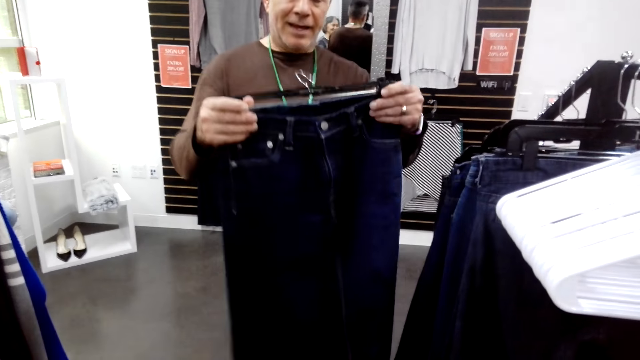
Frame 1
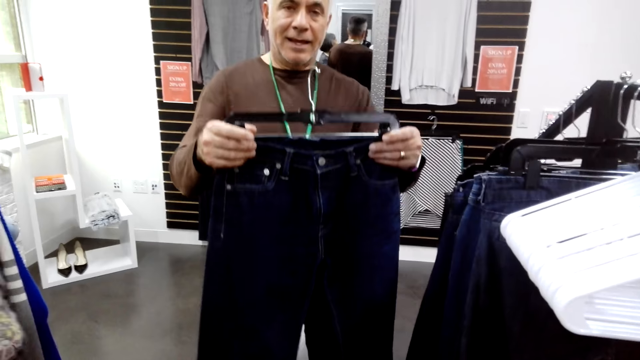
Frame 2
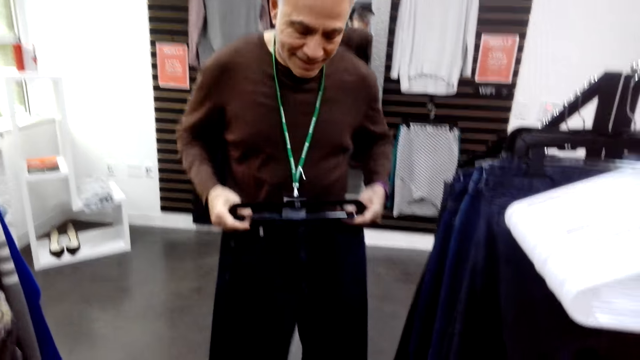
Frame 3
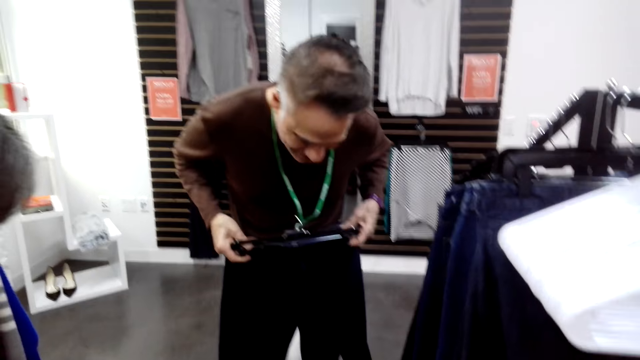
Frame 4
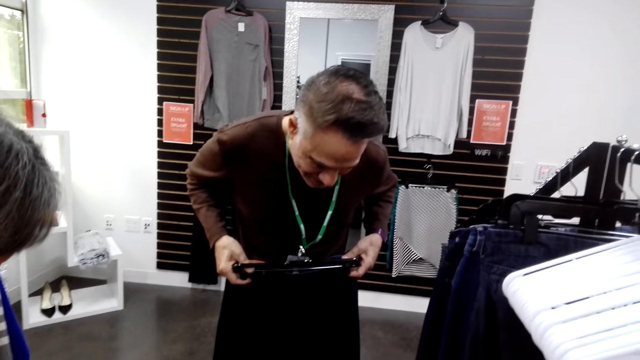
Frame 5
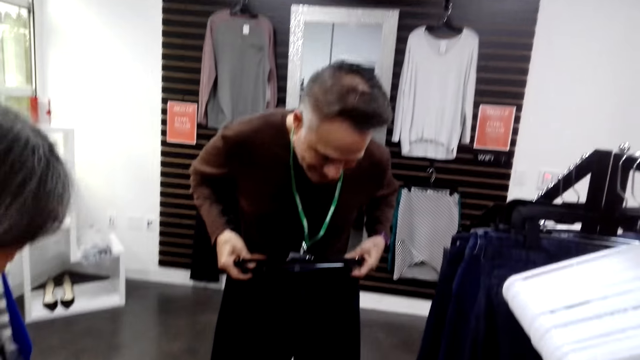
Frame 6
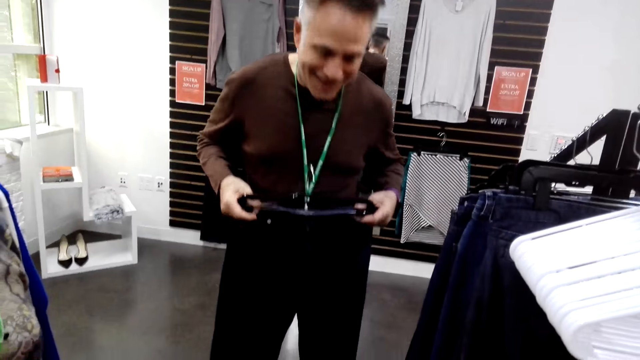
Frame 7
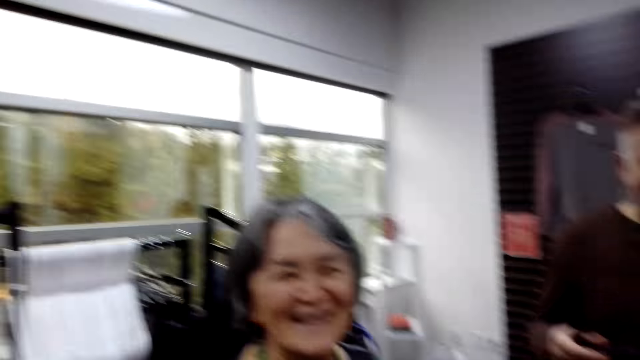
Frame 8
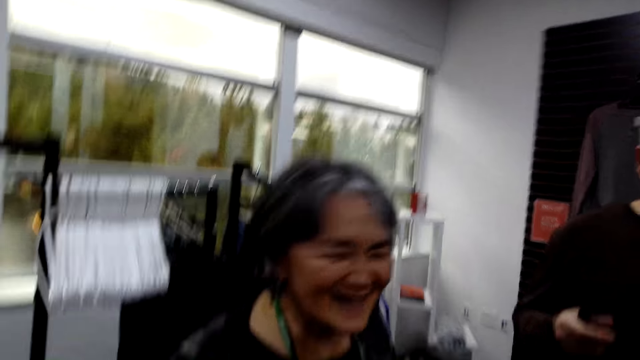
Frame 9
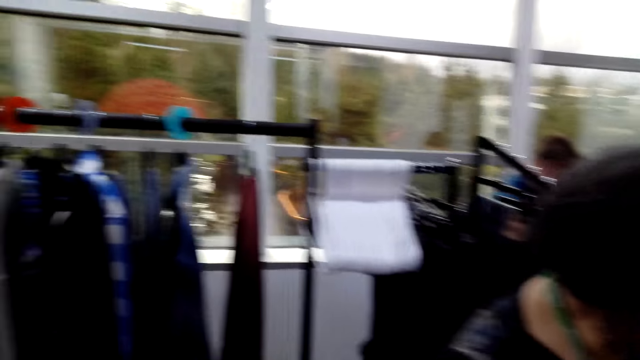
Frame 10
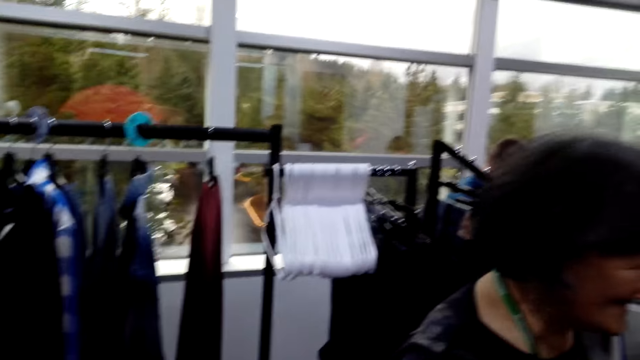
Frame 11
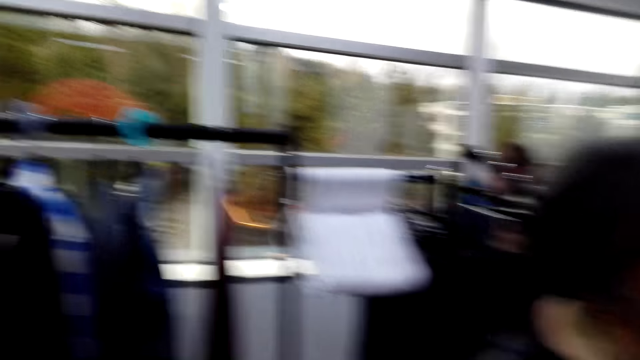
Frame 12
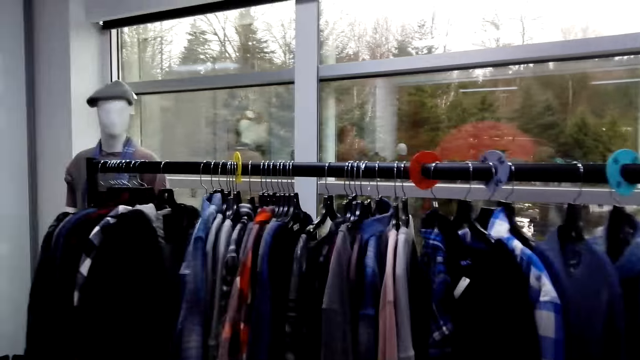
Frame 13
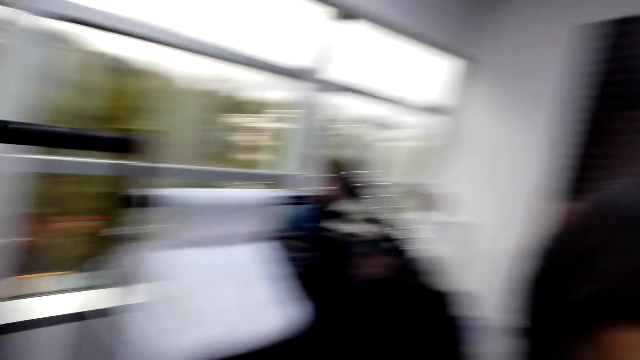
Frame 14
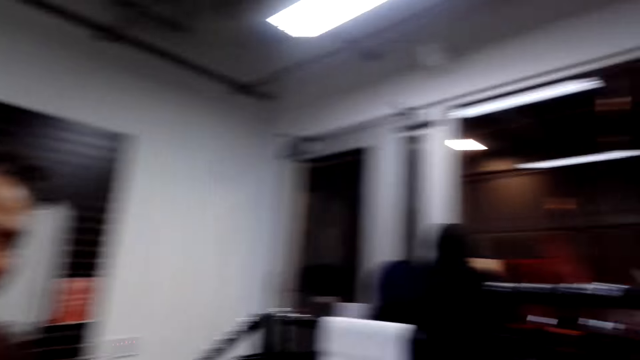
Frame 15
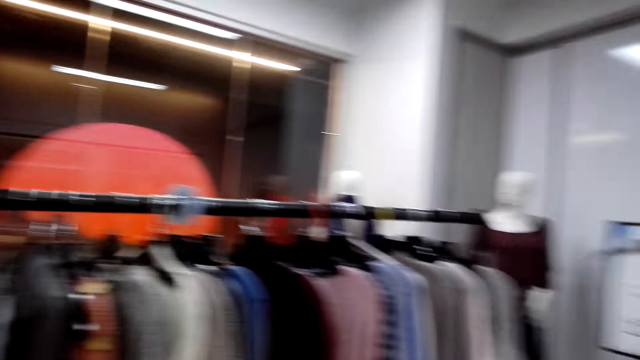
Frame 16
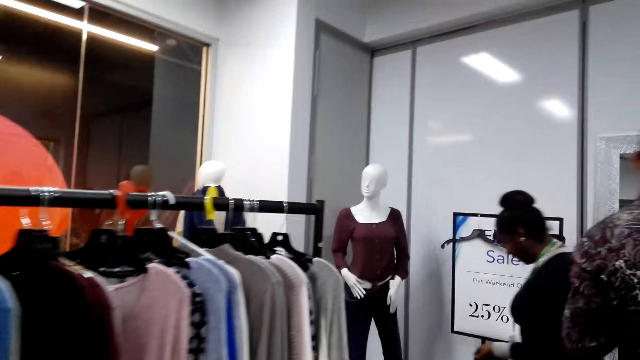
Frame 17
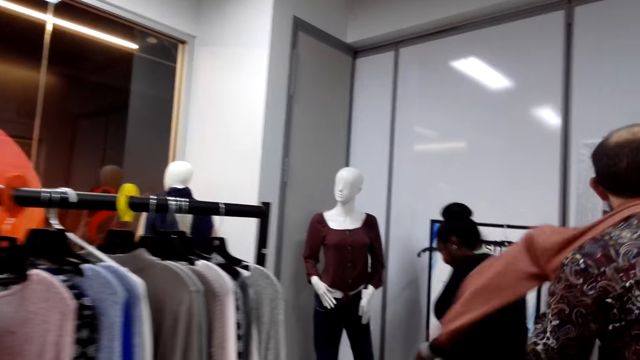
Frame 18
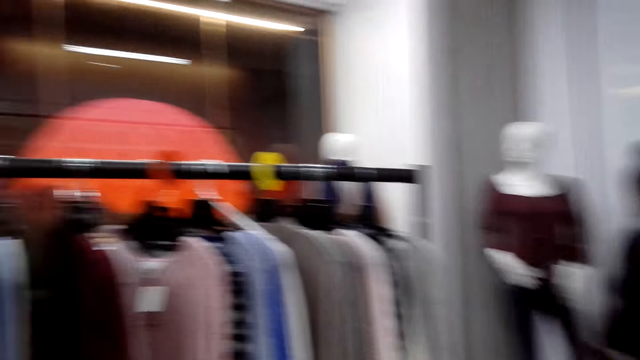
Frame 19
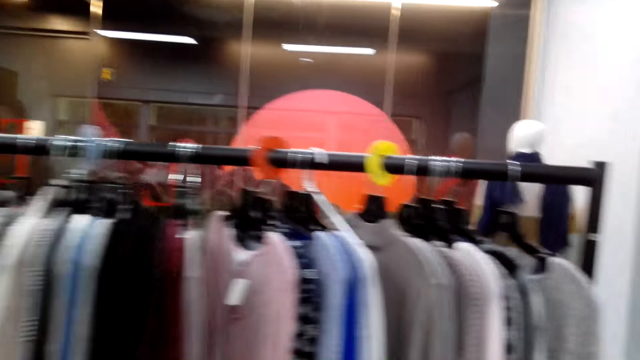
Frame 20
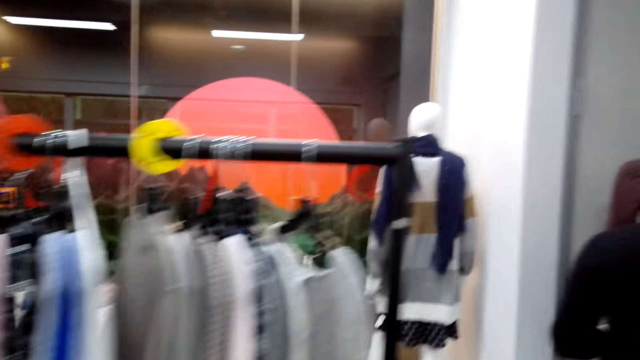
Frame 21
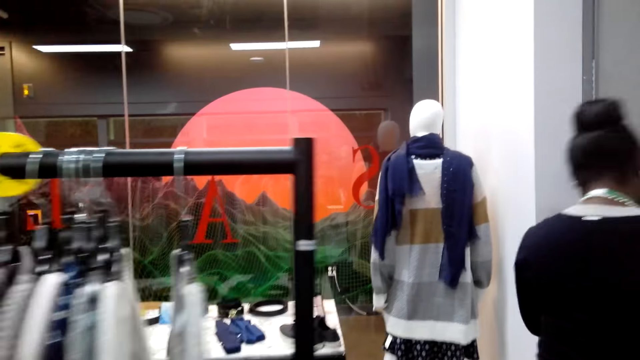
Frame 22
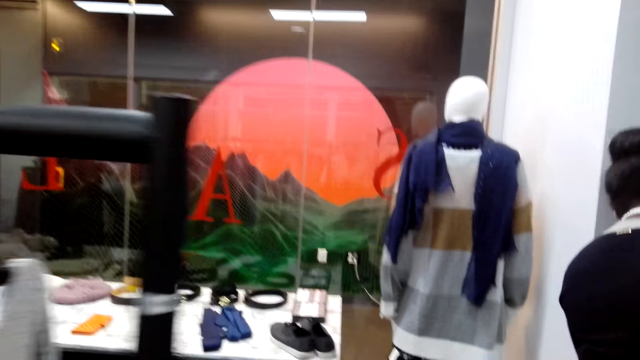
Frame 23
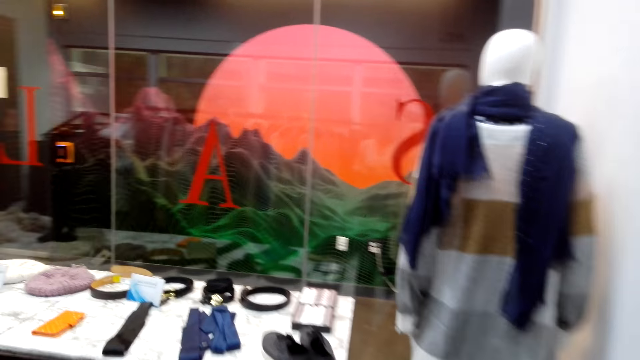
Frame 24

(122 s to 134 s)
The camera wearer walks around the room.

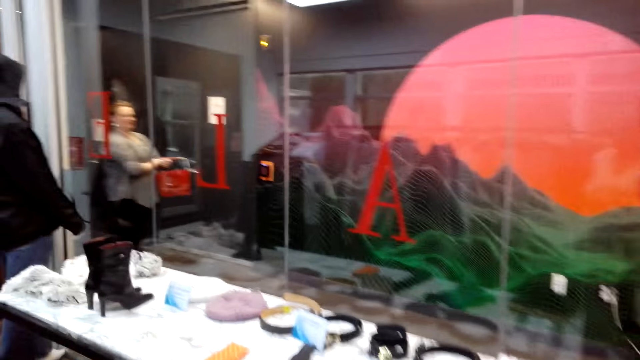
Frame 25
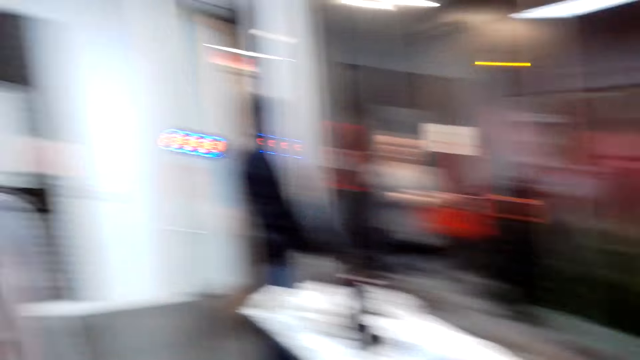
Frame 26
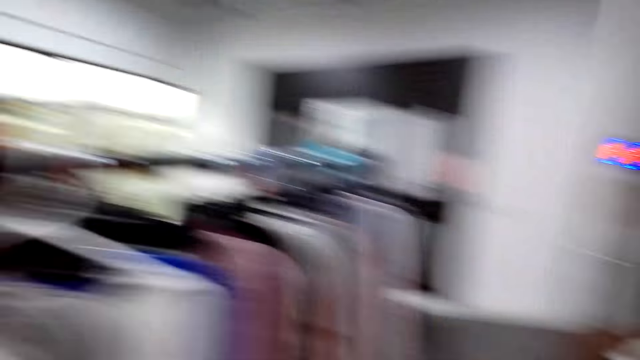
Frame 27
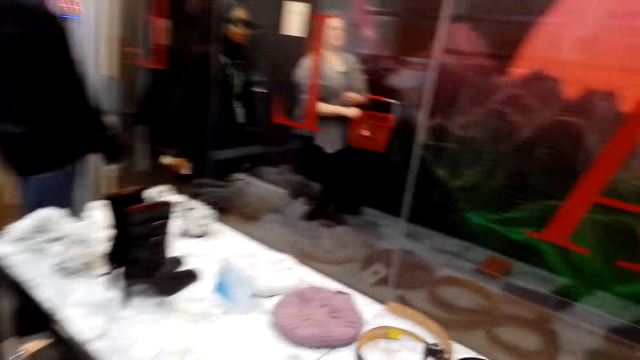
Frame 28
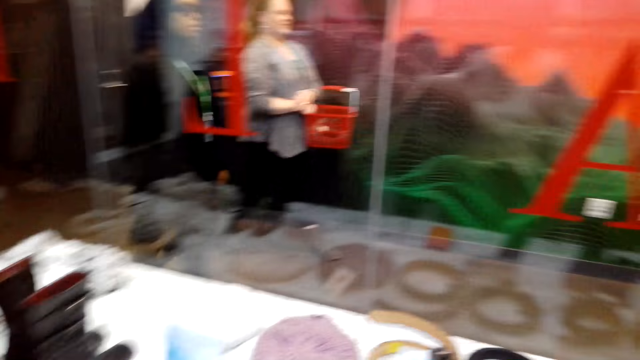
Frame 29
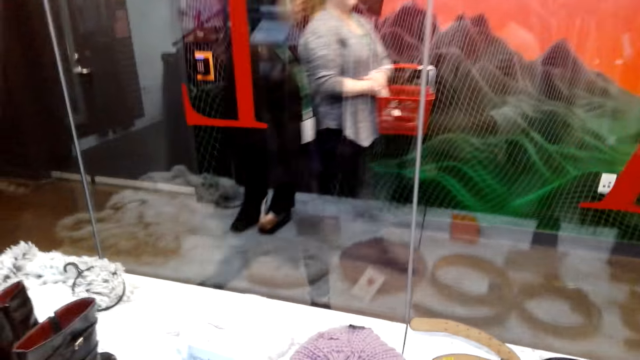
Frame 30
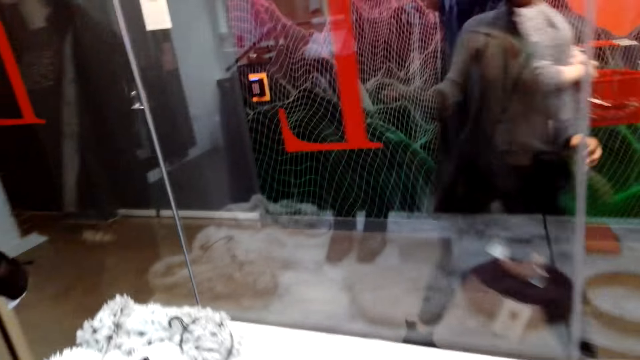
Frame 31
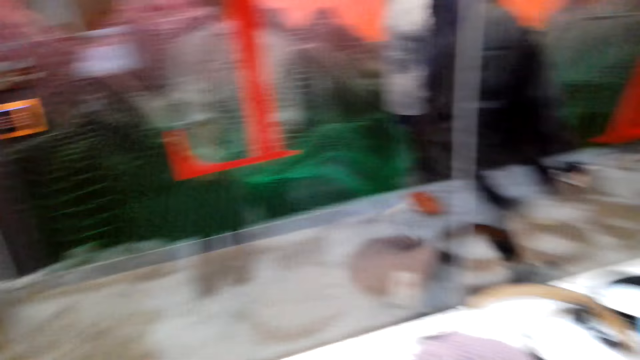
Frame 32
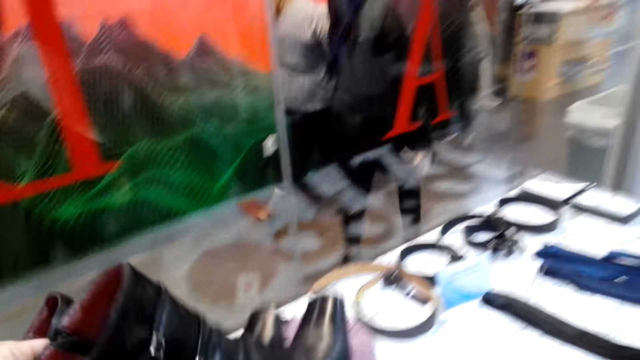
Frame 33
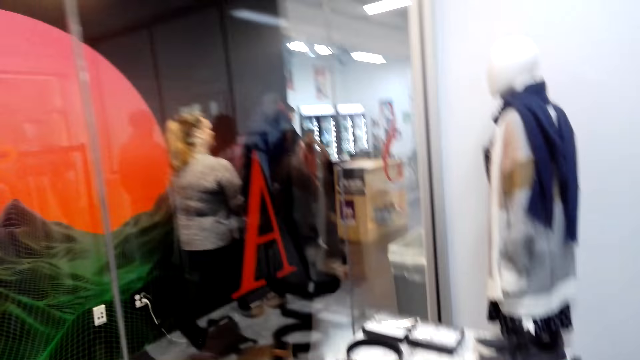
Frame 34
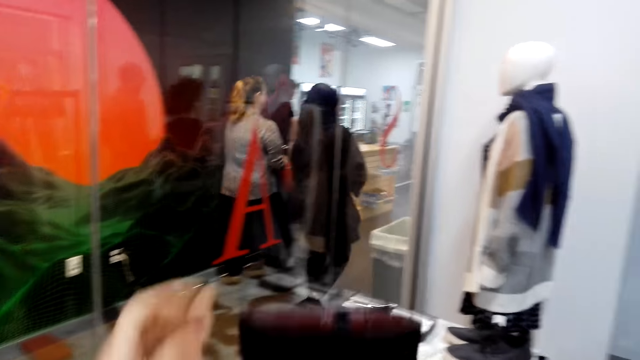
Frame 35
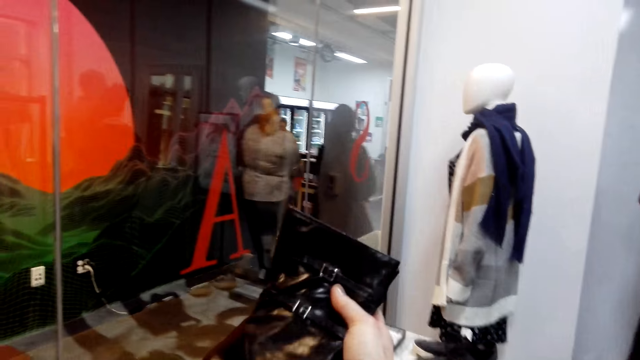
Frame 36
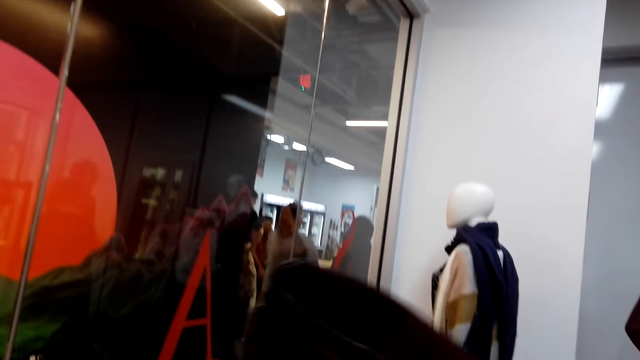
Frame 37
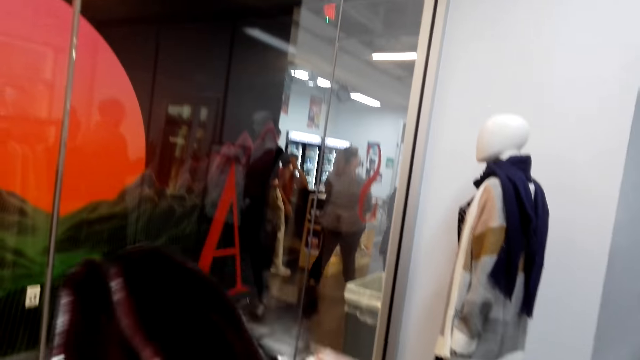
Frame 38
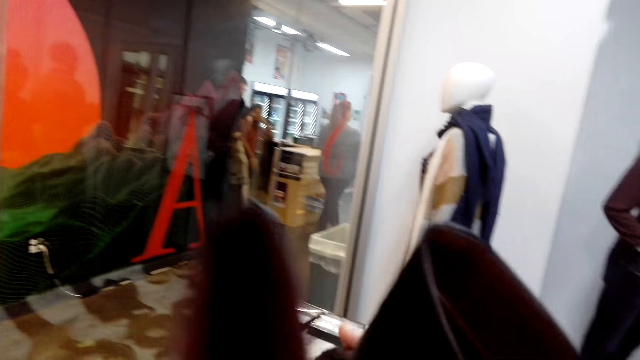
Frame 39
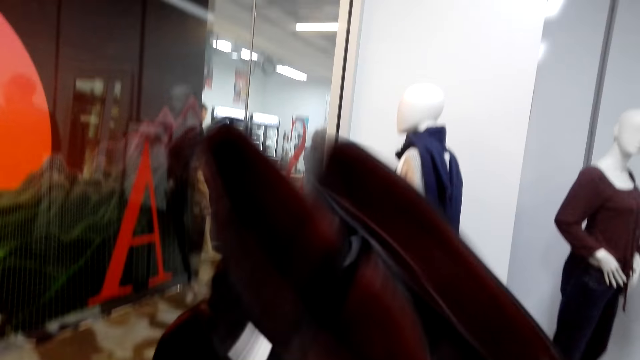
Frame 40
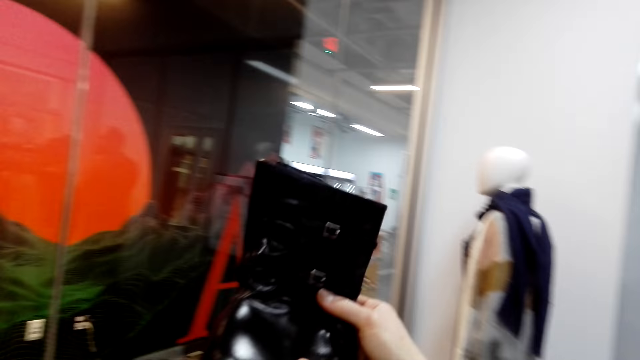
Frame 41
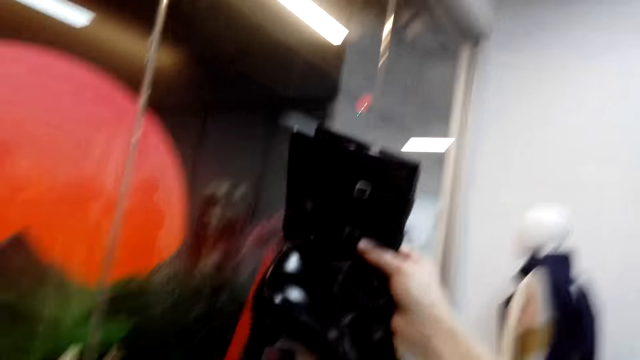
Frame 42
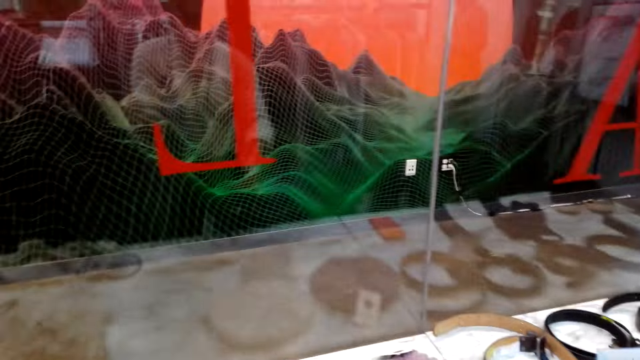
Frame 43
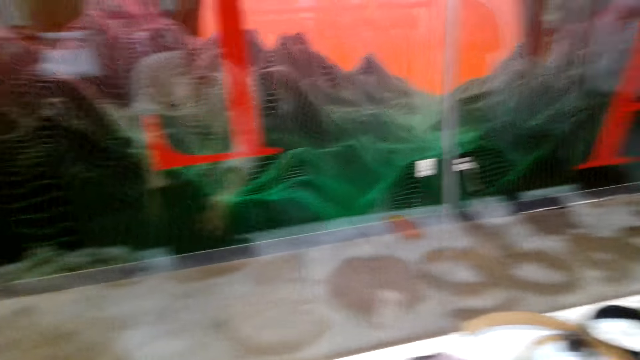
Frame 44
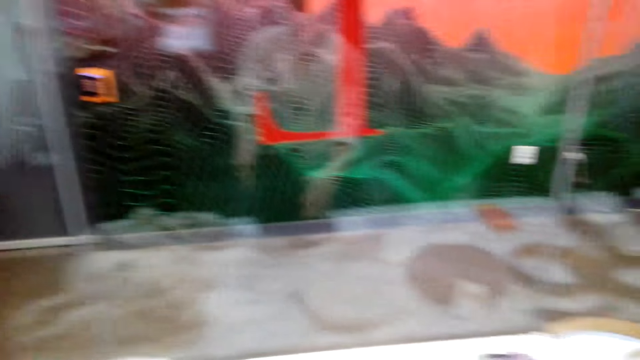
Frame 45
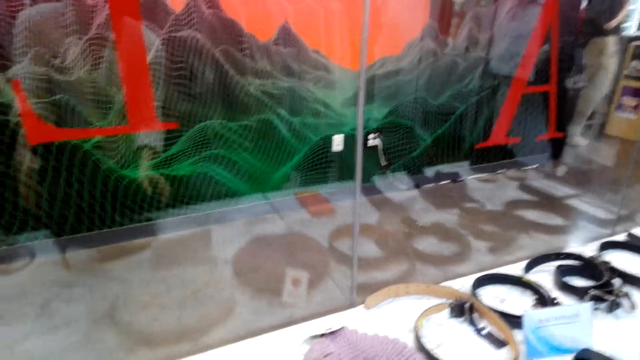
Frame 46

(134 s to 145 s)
The camera wearer picks up a pair of shoes. They turn the pair of shoes.
